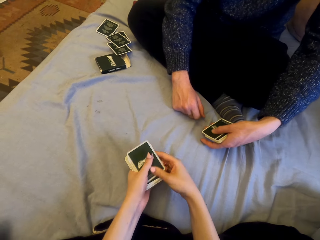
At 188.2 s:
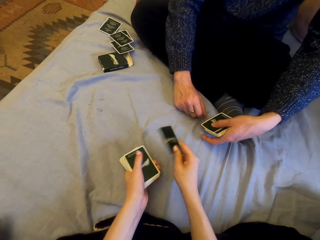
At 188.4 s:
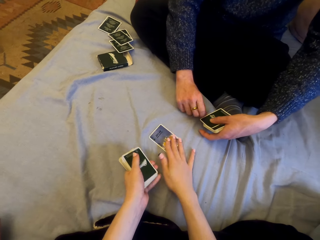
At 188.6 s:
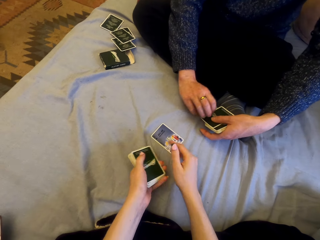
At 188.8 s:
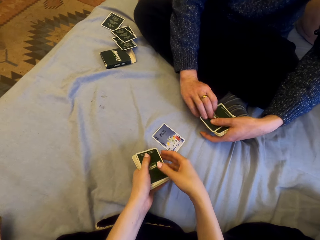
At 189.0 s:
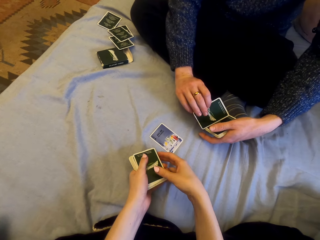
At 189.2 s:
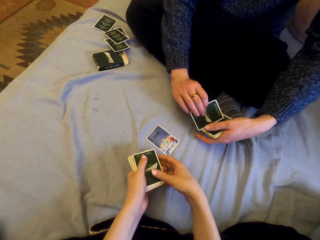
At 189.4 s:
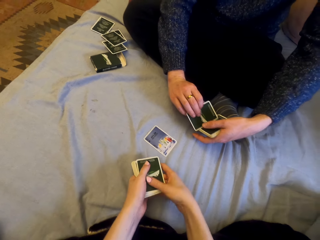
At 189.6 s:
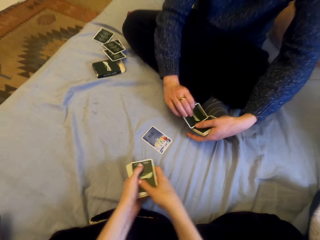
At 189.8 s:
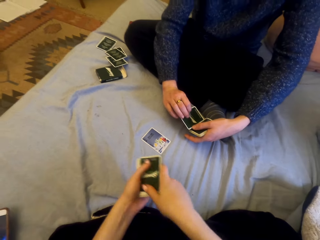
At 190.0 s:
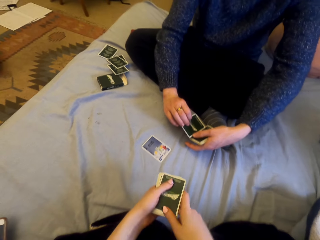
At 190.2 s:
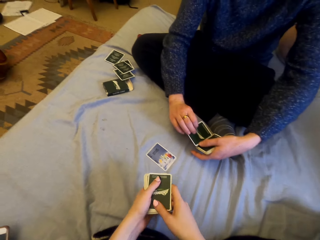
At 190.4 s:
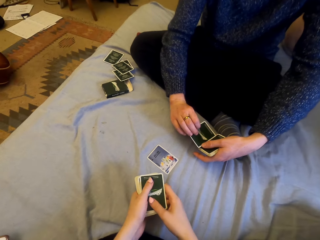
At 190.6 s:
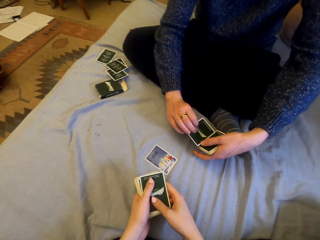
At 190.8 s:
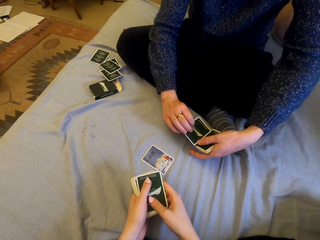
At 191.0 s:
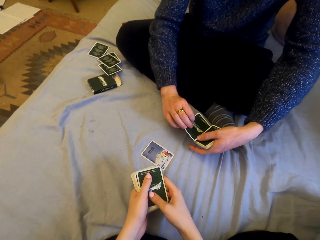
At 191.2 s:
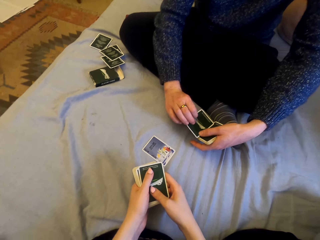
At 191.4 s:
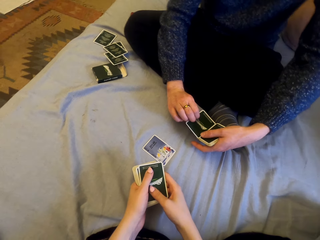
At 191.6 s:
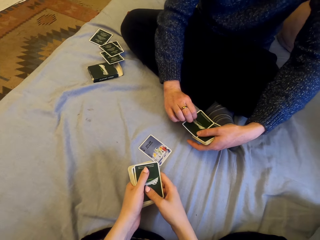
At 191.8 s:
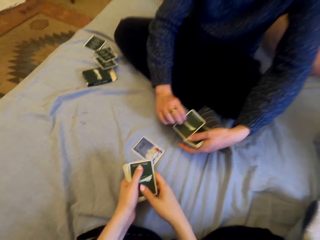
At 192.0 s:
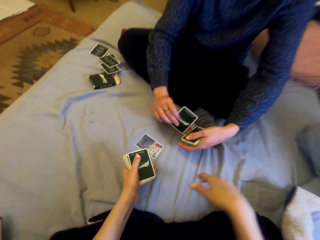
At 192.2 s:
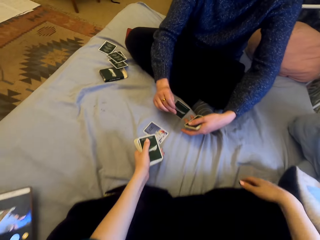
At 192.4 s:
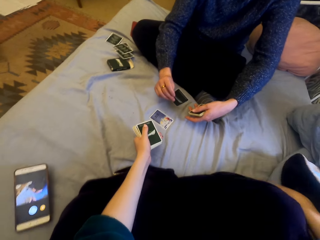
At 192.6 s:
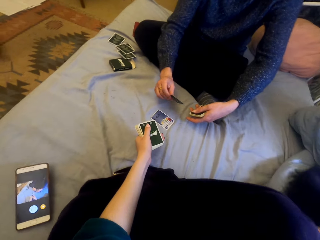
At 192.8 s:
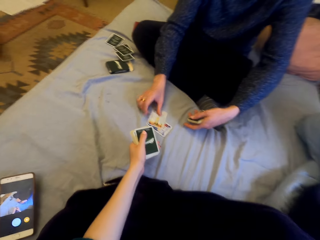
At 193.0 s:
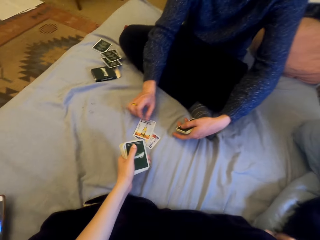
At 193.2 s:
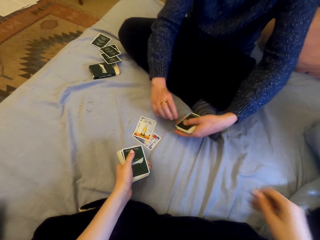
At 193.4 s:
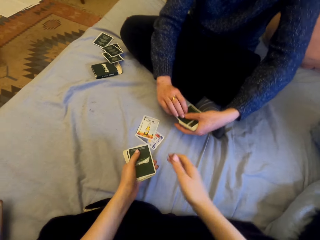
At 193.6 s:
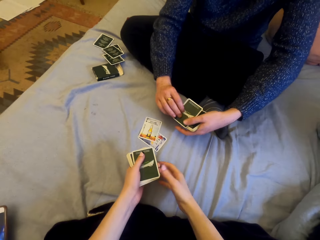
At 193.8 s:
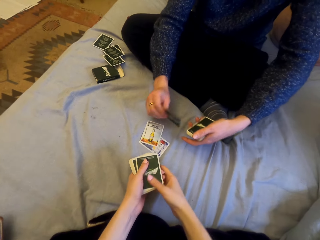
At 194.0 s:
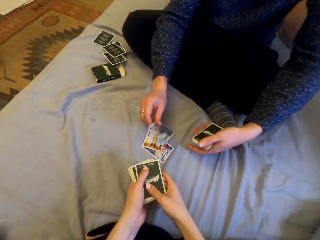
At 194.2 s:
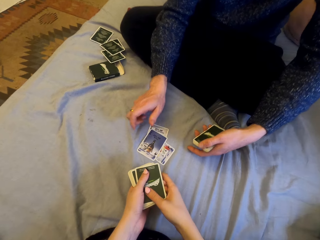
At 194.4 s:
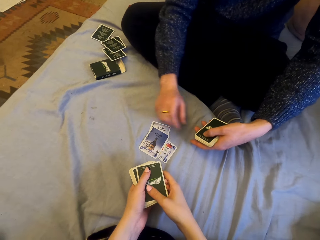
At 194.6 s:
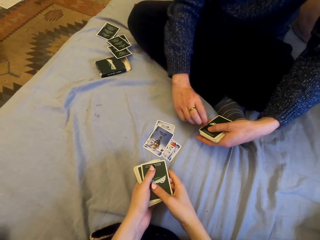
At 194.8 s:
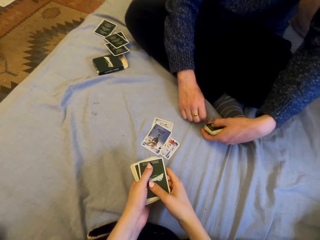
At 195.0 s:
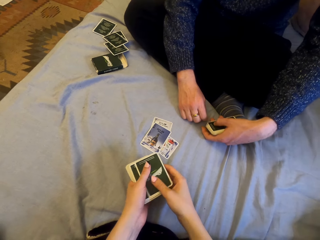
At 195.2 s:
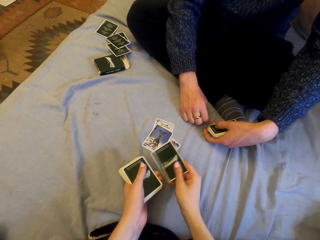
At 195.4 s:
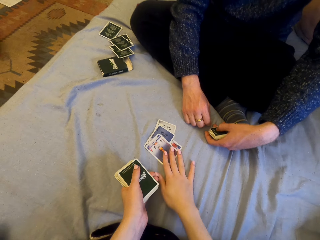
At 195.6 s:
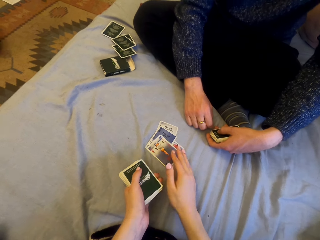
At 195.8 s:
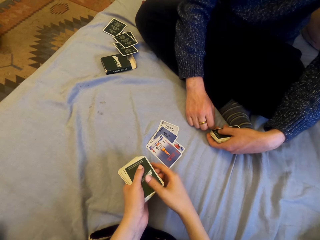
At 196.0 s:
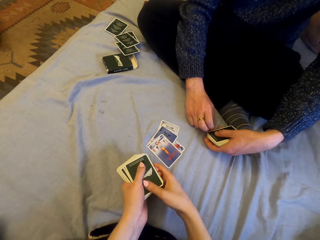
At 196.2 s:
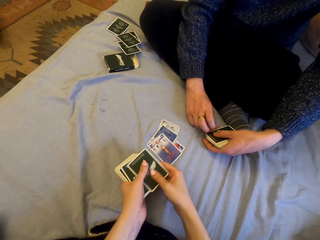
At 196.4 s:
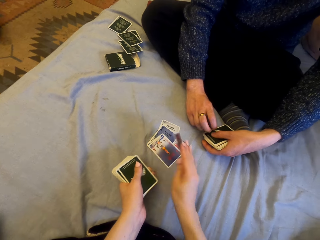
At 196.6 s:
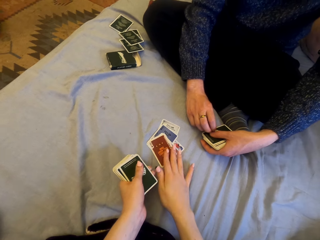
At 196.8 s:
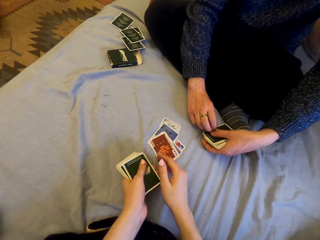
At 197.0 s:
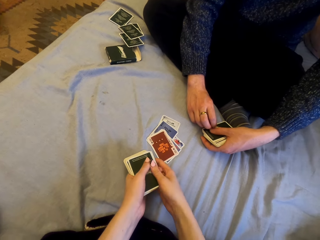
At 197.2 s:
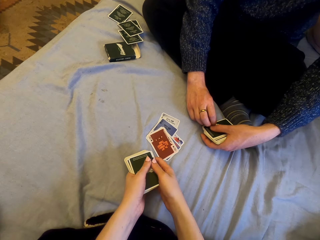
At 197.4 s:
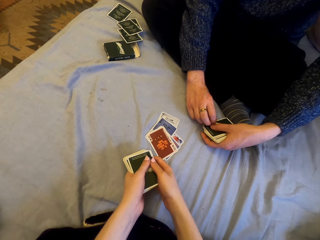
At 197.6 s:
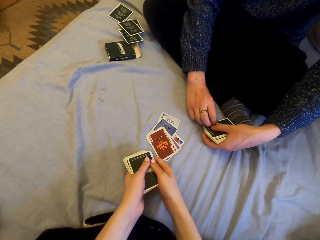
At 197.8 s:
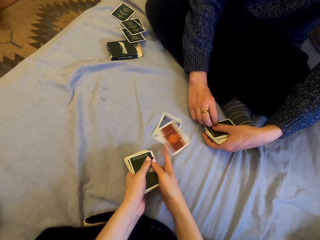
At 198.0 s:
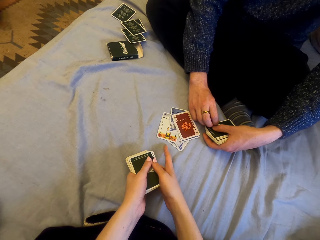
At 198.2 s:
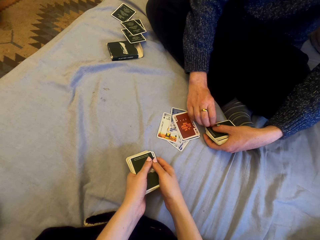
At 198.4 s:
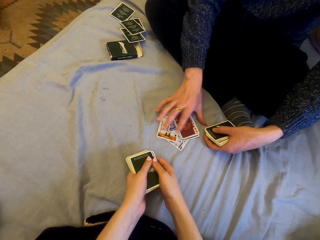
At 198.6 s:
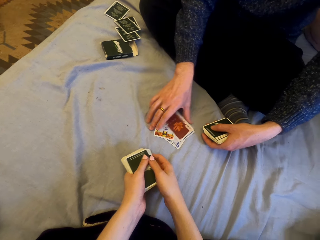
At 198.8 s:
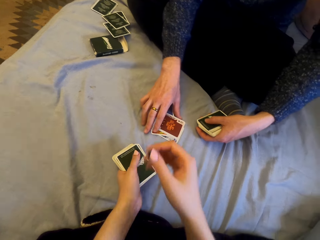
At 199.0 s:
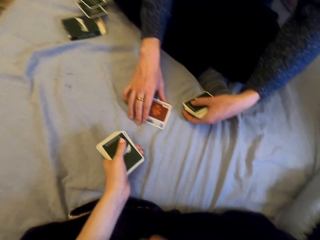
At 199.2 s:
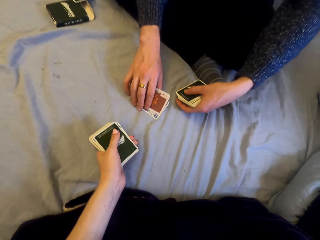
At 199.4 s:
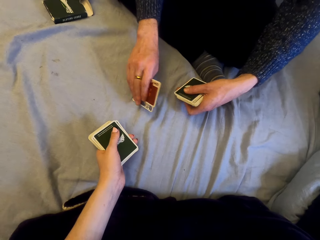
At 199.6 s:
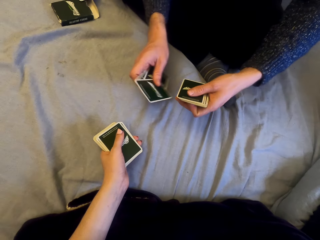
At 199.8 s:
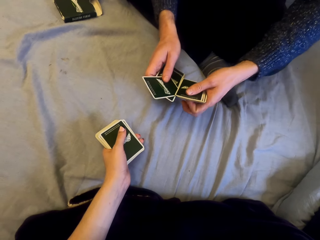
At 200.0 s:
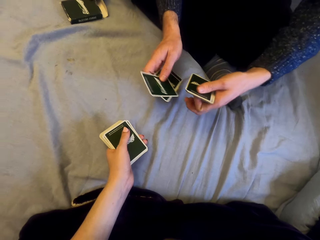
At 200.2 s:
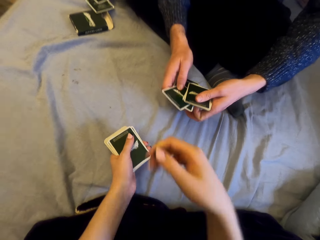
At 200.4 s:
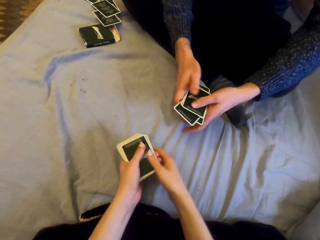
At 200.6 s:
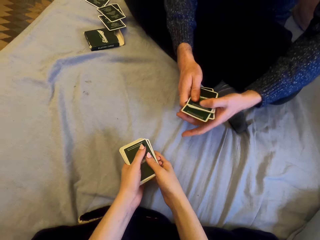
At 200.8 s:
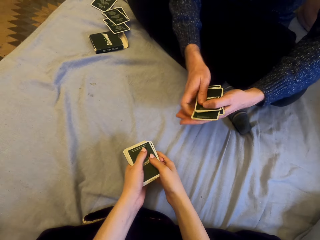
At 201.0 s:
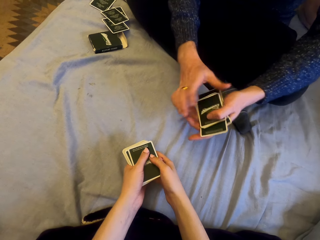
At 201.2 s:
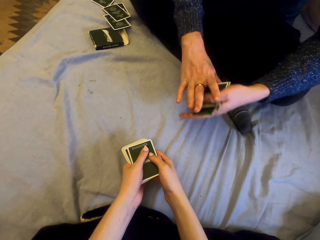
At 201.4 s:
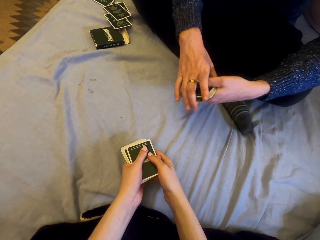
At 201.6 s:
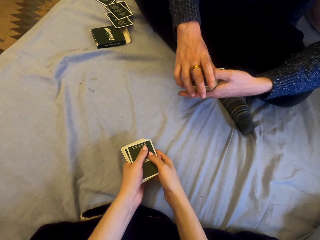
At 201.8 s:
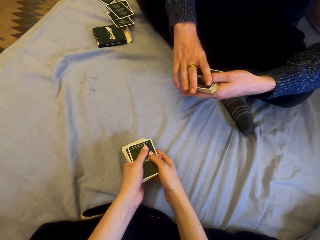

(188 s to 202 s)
The camera wearer plays cards with a man. They put the cards on the sheet. They talk with the man. The man puts the cards on the sheet. He does so again. The camera wearer puts the cards on the sheet. They do so again. The man picks the cards.

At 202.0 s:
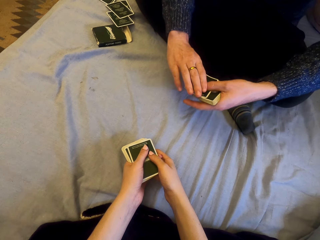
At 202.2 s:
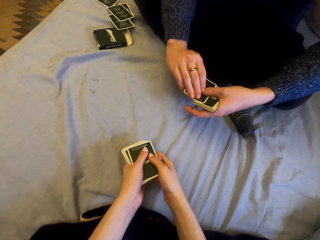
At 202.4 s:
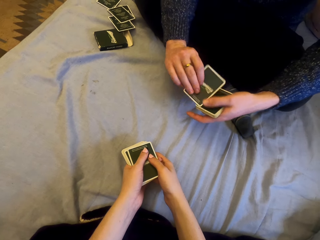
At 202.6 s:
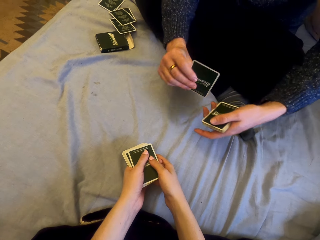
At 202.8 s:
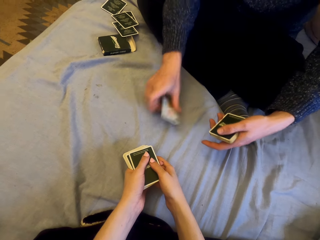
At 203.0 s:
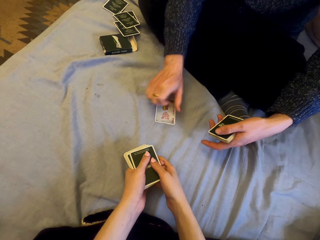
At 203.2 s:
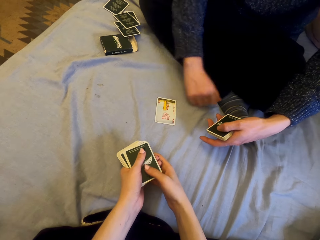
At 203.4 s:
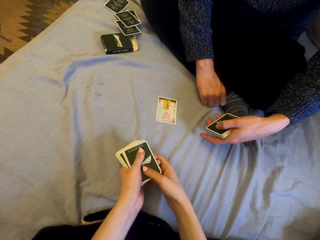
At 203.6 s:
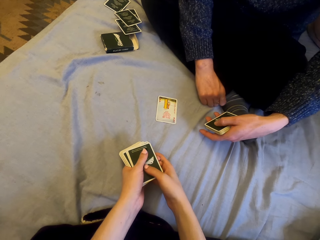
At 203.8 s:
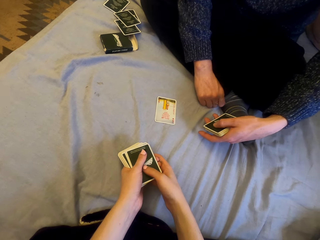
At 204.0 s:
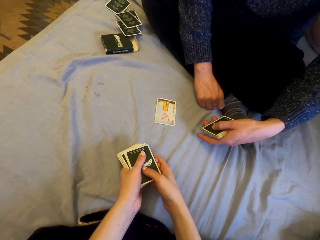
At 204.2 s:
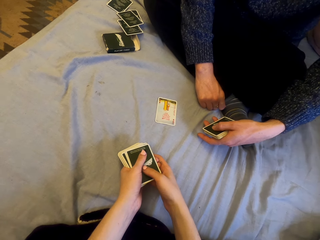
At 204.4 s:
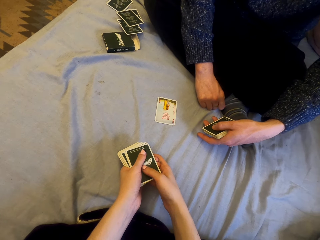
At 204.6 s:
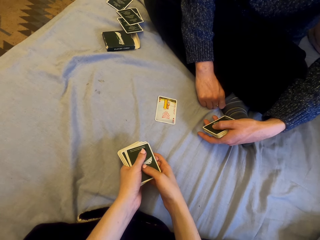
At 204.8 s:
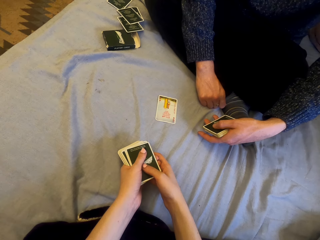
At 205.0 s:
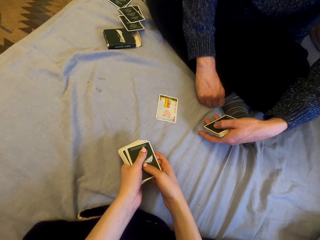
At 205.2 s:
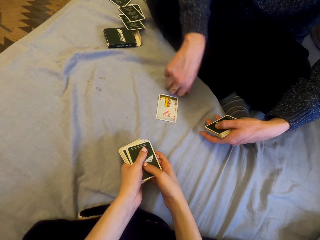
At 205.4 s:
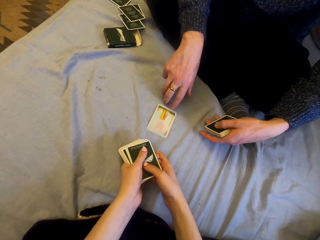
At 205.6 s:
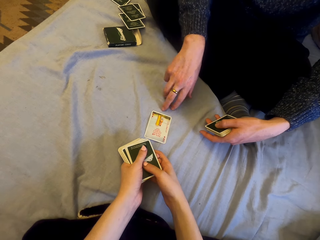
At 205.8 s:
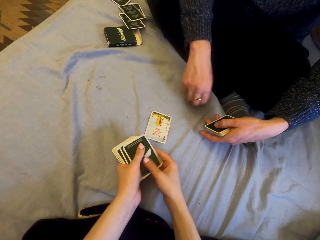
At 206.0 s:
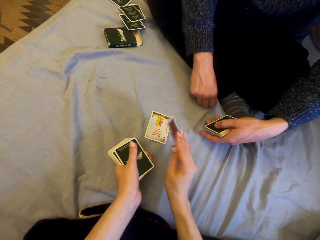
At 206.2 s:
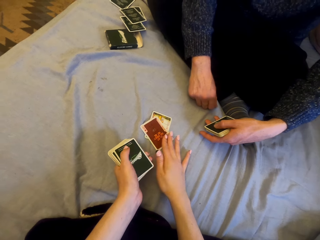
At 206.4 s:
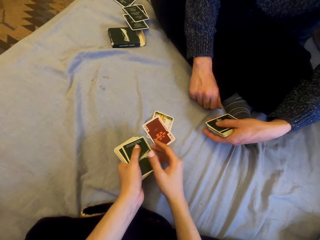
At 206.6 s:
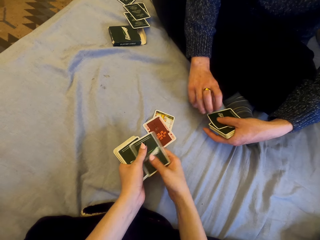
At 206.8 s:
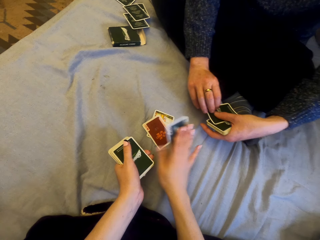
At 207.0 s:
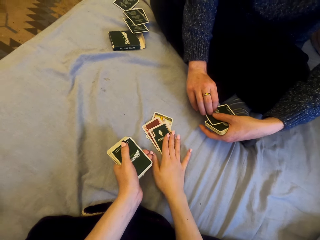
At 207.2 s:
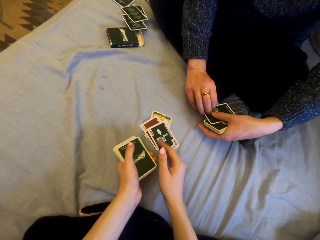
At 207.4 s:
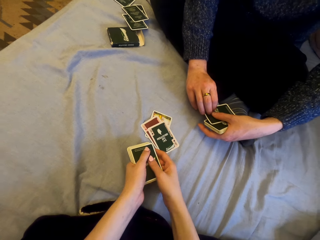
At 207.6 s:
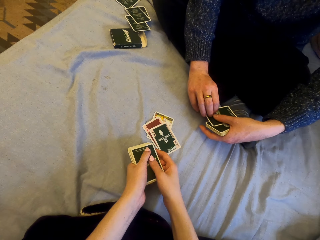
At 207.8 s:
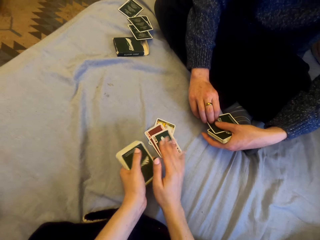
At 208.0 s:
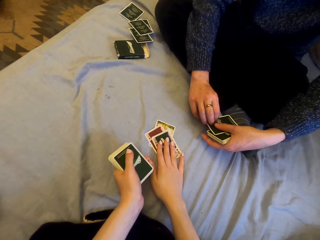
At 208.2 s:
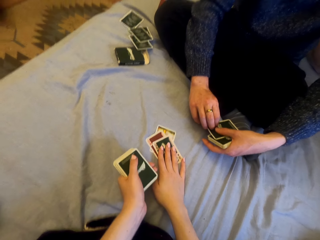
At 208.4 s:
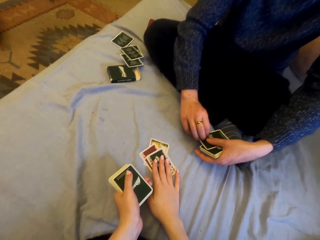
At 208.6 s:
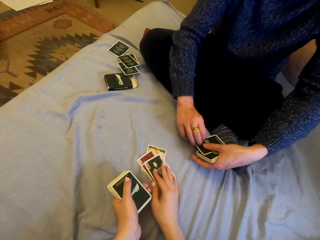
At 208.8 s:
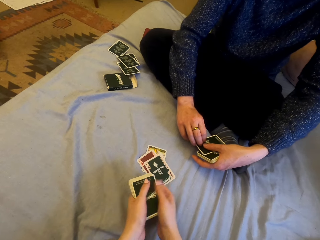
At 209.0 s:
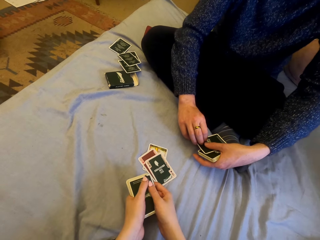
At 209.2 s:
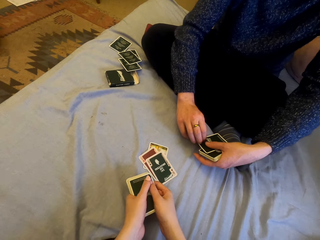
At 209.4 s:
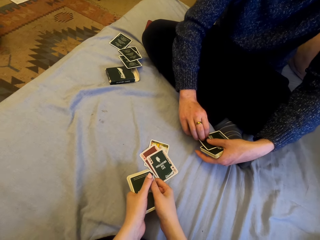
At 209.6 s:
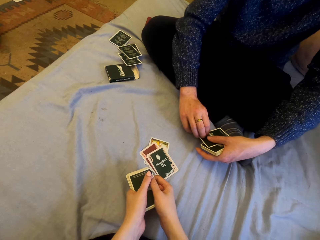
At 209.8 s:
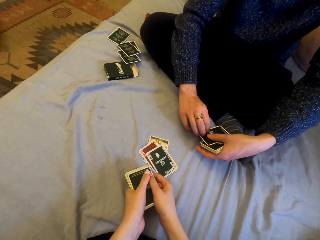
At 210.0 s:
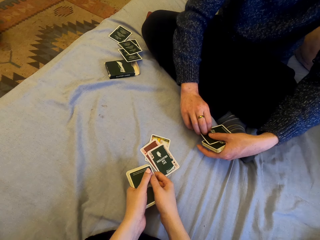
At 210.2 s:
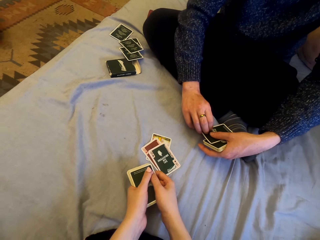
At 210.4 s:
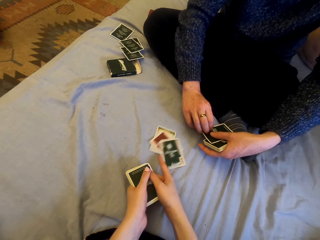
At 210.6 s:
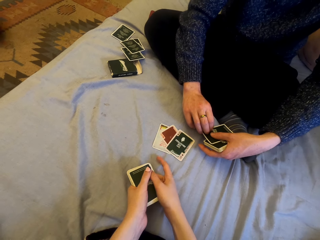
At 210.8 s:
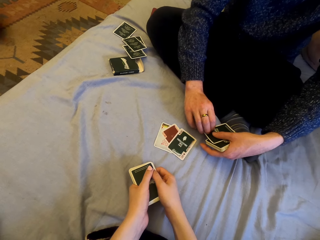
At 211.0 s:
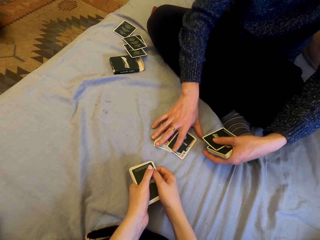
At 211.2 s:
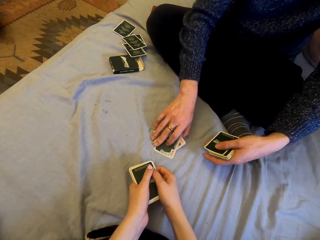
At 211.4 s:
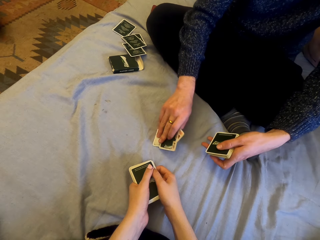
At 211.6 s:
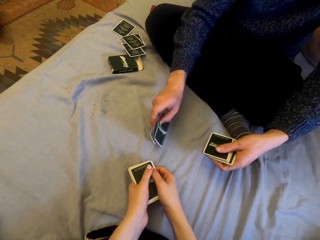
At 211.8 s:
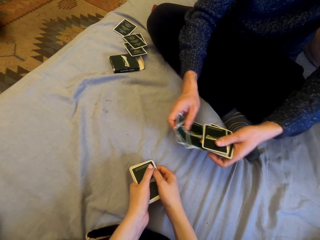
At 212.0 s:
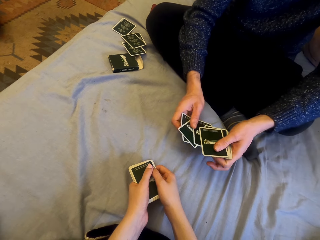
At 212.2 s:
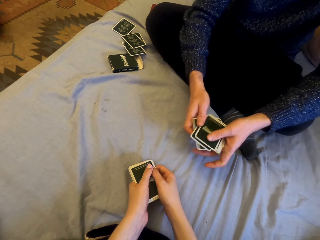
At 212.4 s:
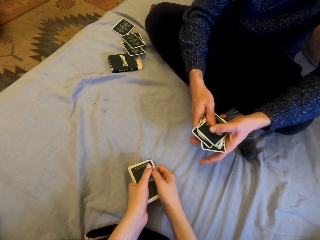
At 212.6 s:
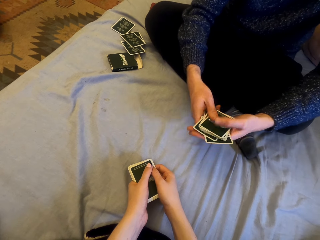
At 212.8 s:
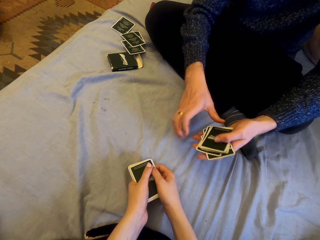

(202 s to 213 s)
A man plays card with the camera wearer. The man puts the cards on the sheet. The camera wearer whispers. They put the cards on the sheet repeatedly. The man picks the cards.
